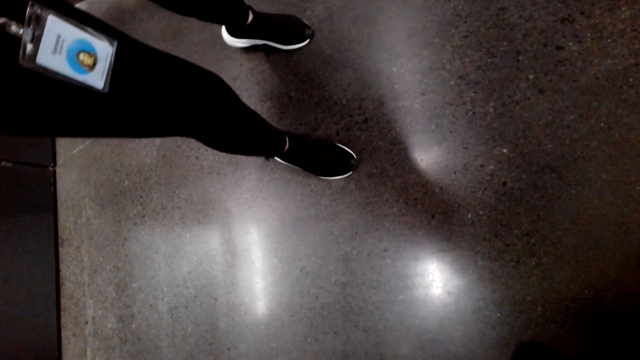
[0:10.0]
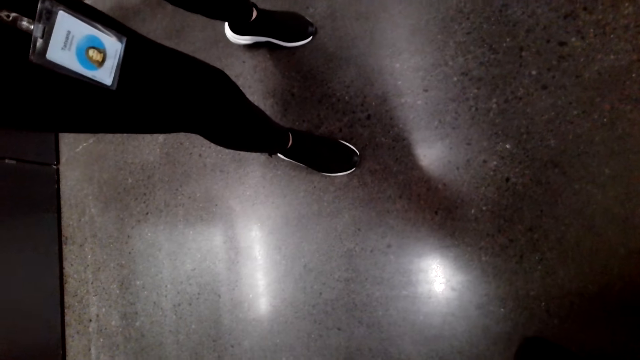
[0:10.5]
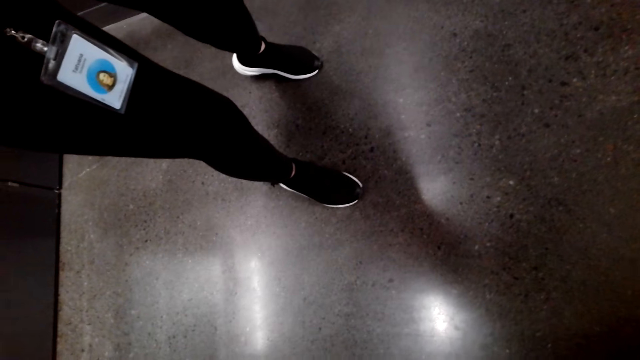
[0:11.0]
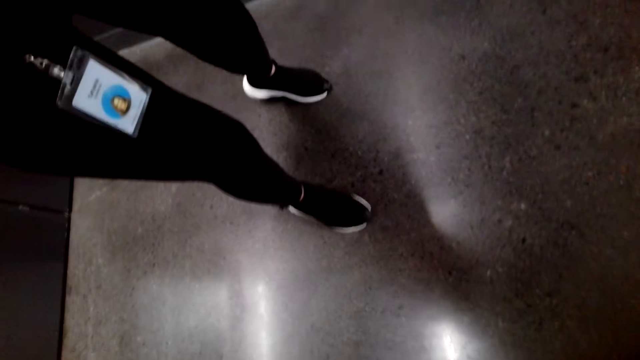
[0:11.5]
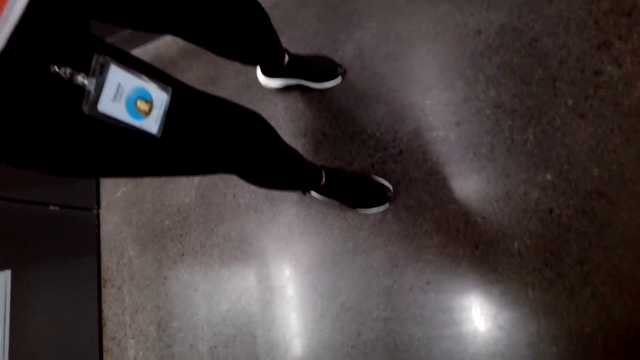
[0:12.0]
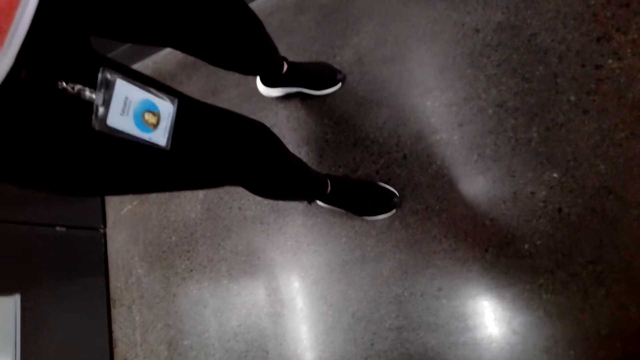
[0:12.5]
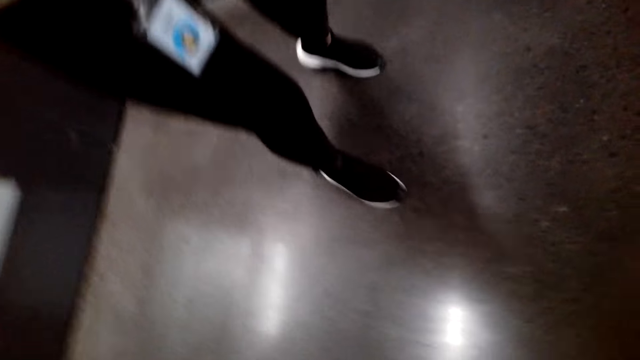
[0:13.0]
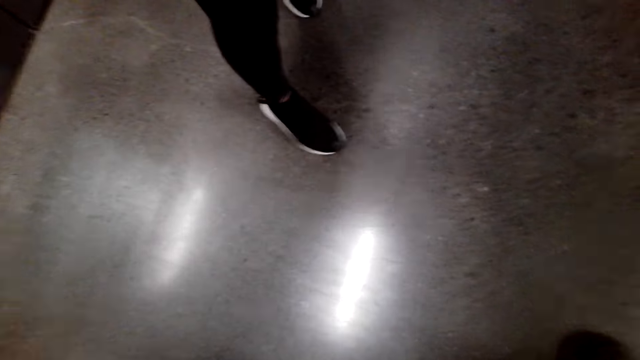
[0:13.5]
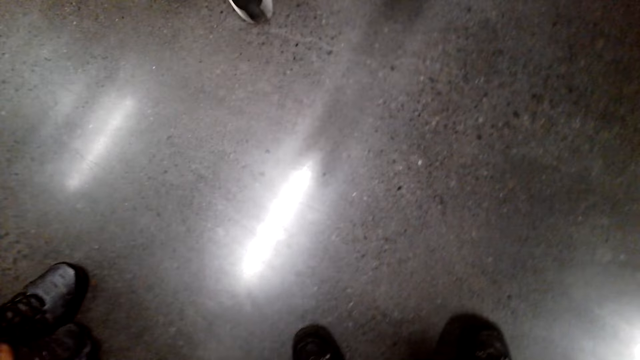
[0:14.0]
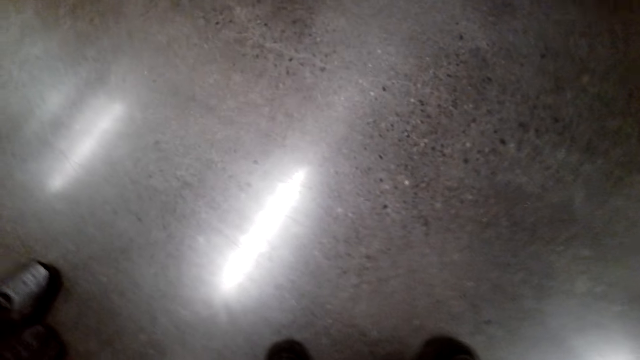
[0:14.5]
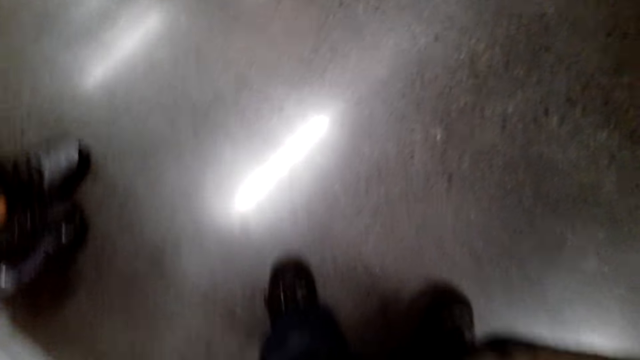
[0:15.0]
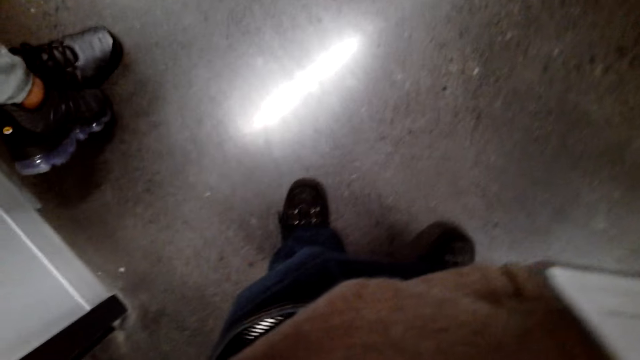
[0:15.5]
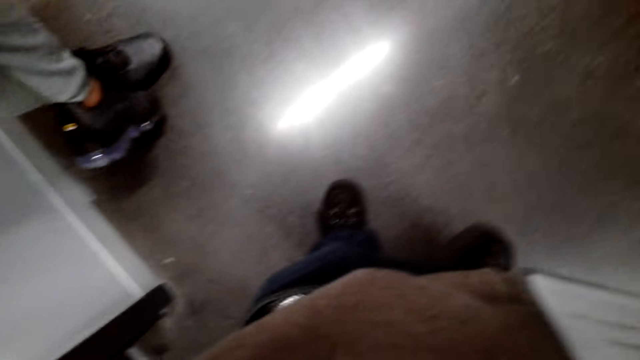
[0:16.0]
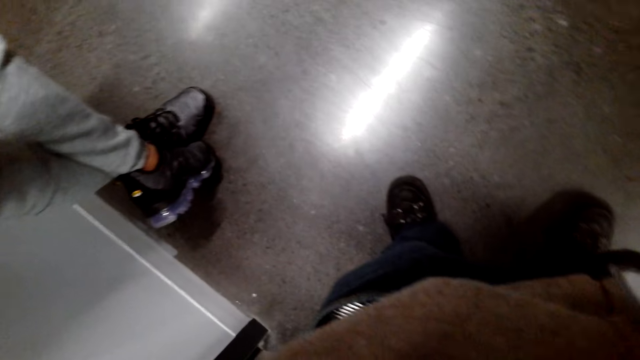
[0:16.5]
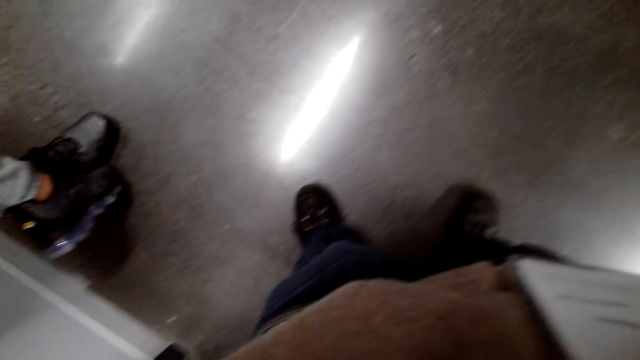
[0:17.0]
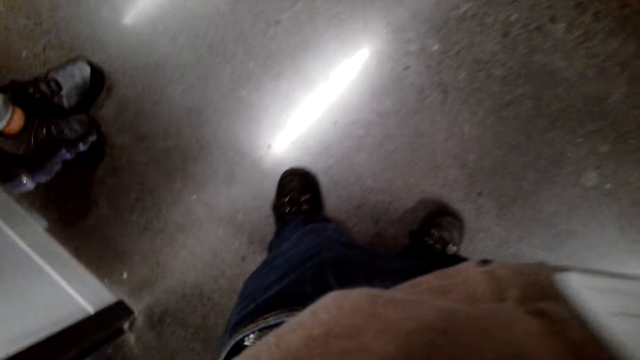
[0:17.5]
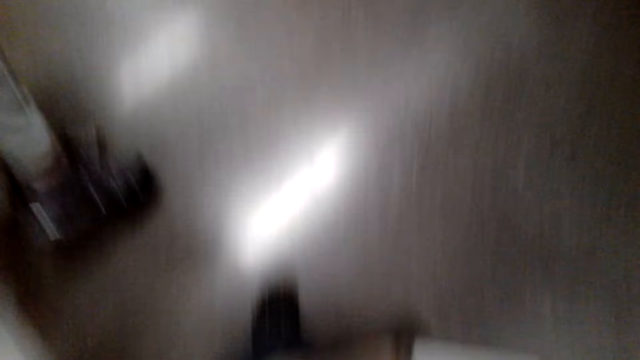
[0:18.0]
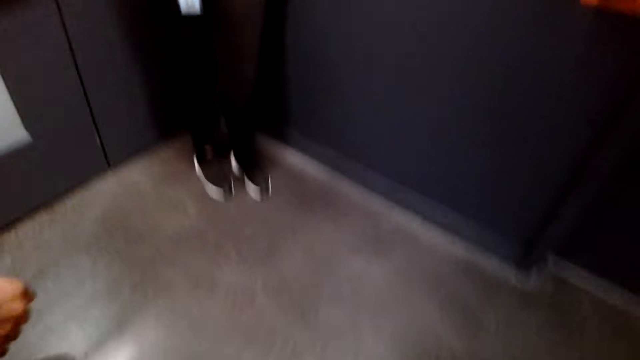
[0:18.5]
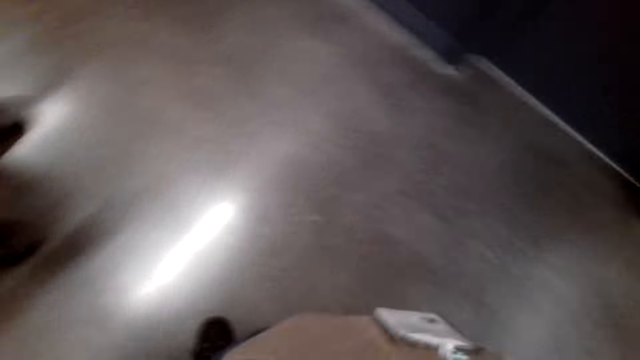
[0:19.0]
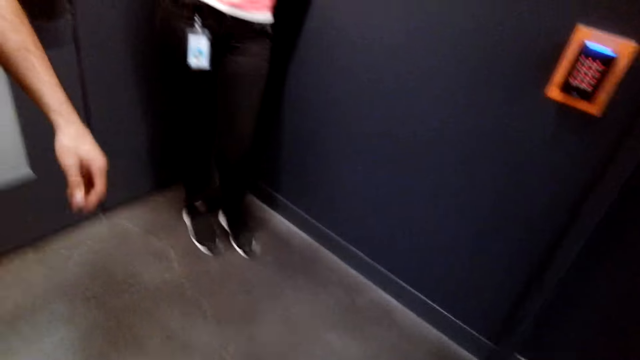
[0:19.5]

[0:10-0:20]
The camera wearer is adjusting the camera.

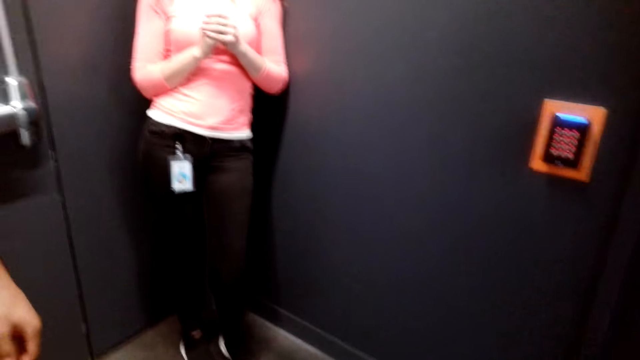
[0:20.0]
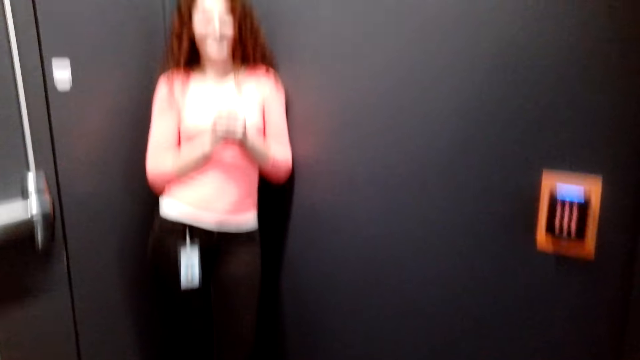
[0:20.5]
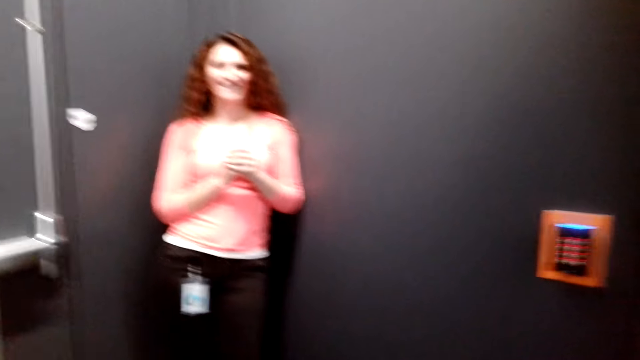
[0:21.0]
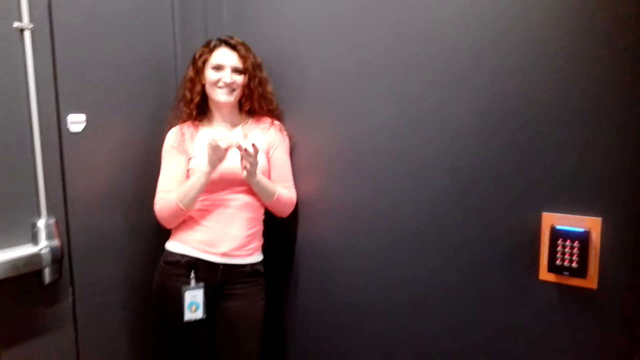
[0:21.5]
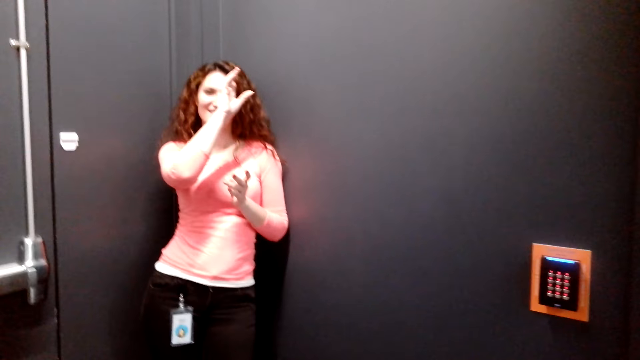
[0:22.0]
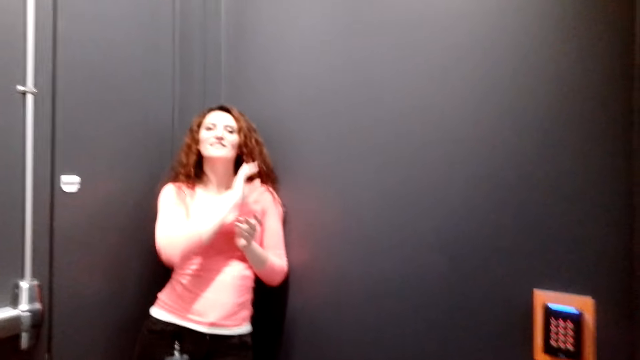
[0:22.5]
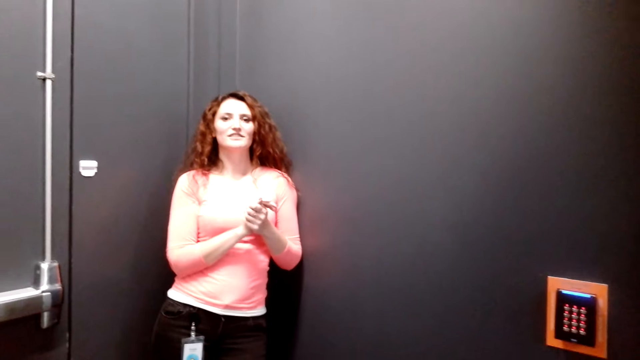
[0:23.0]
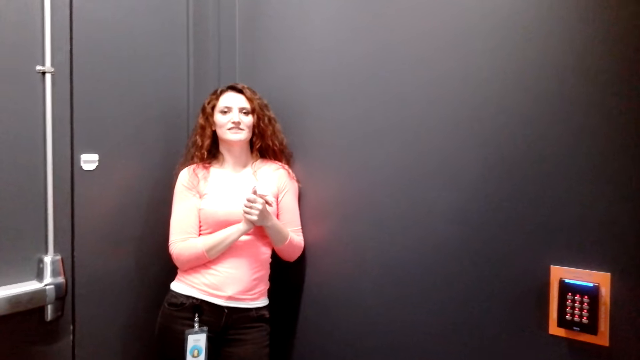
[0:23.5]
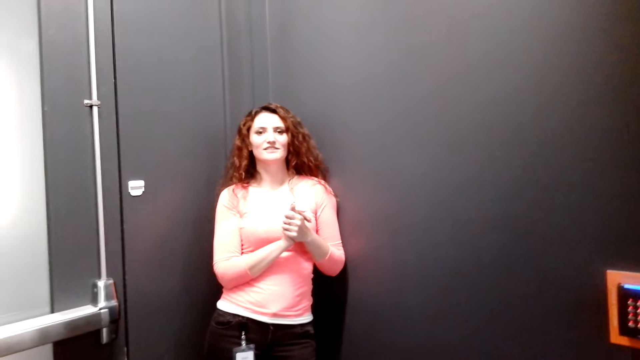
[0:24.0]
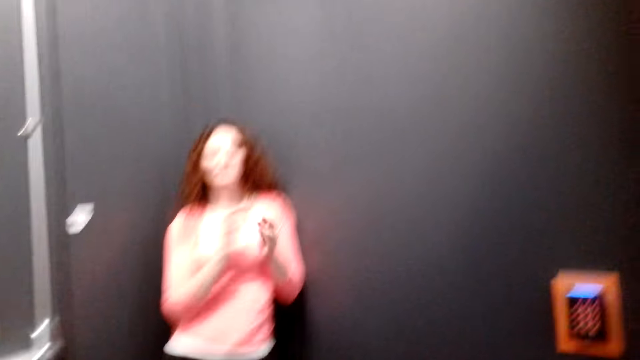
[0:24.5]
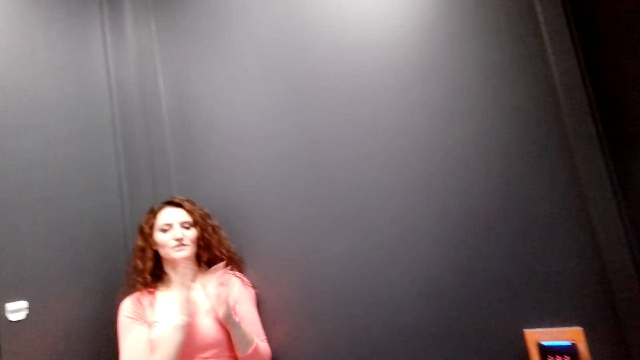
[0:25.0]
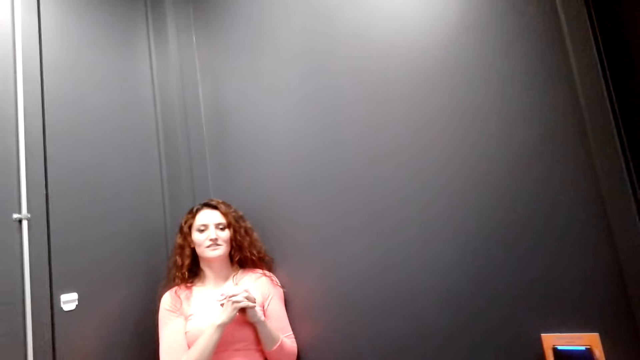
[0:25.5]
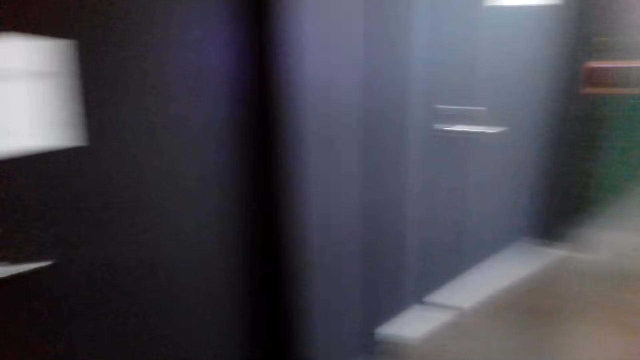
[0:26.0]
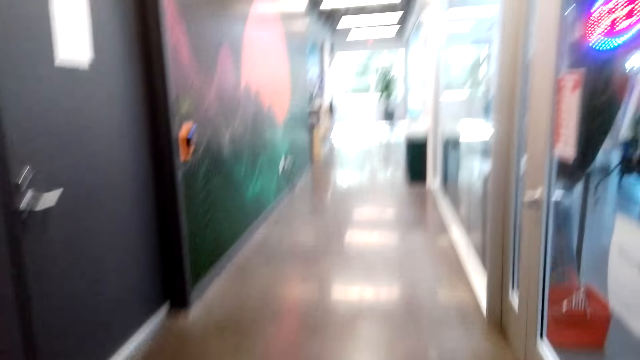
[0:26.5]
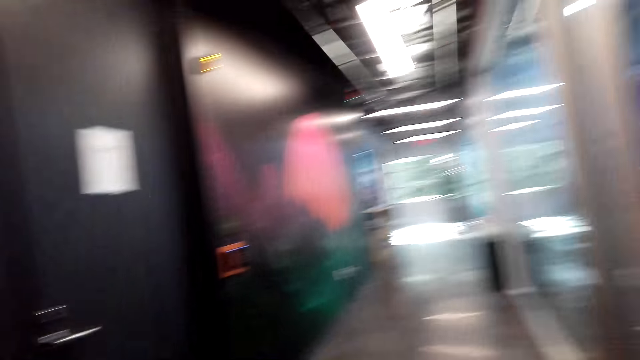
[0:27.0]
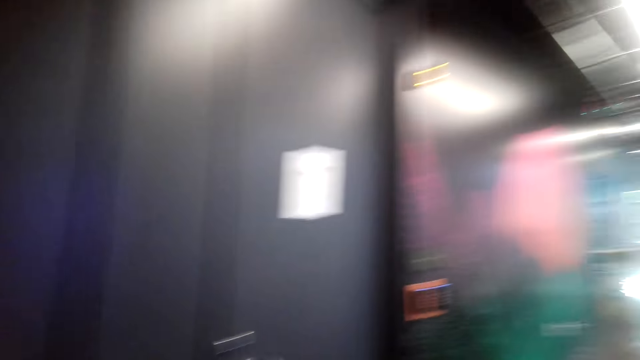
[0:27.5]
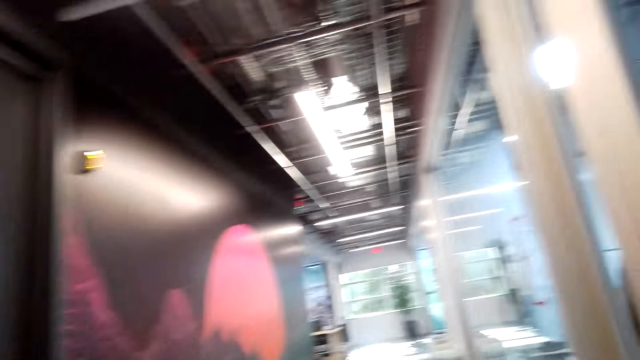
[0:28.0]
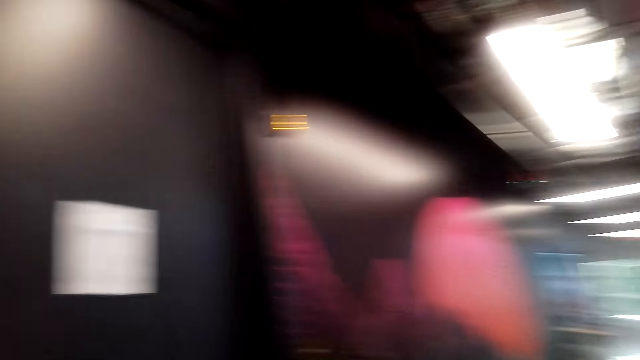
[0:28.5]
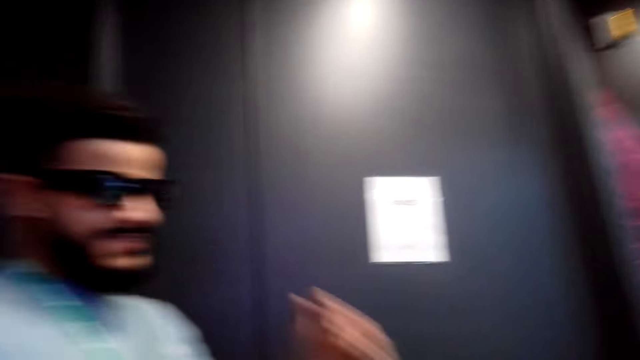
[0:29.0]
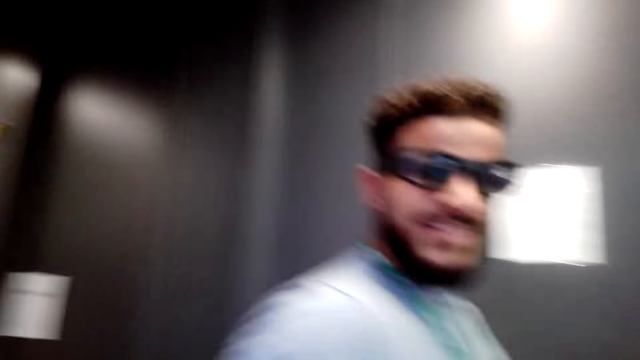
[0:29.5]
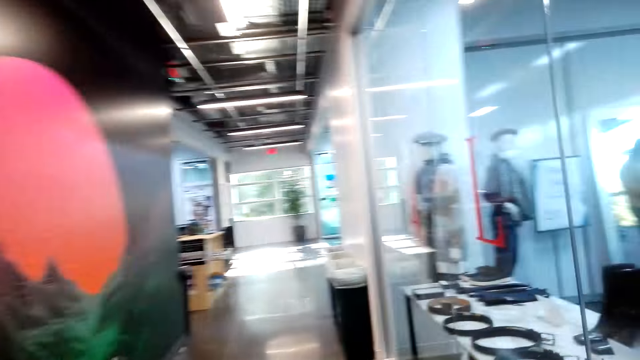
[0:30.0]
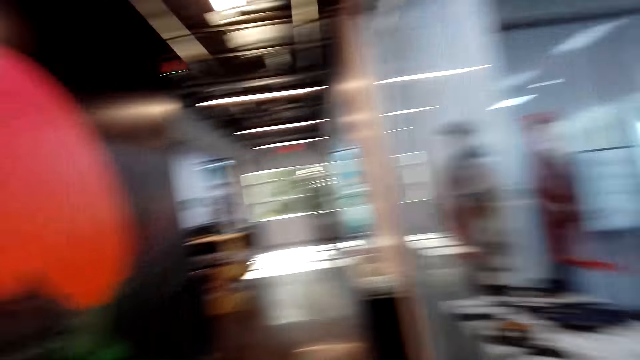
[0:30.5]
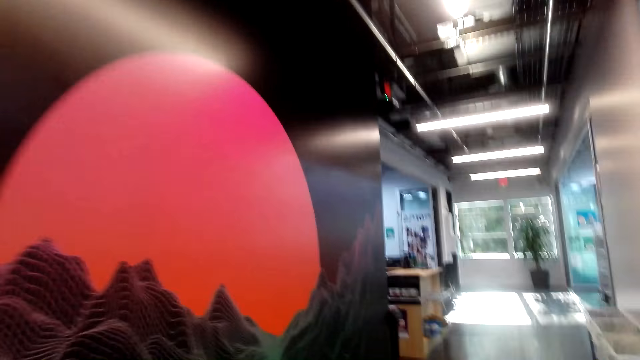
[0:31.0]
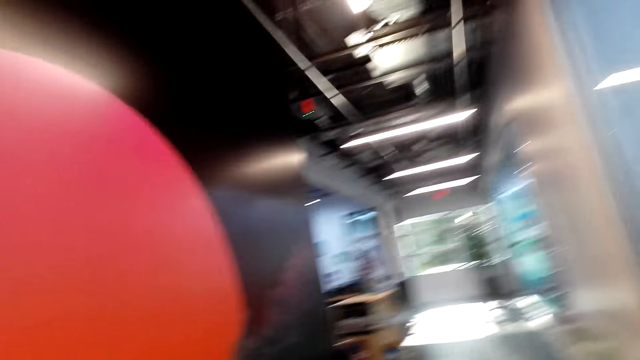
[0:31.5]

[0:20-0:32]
A woman touches her hair. The camera wearer turns around the corridor. They walk around the corridor. They turn around the corridor. They converse with a man.
